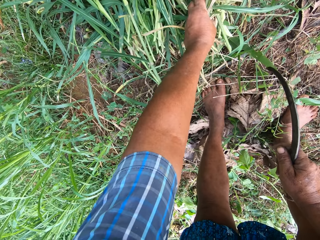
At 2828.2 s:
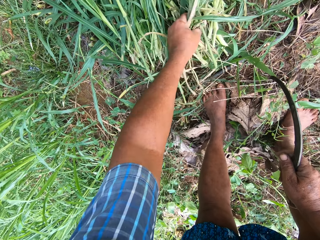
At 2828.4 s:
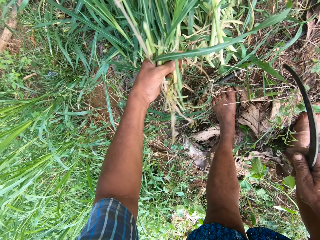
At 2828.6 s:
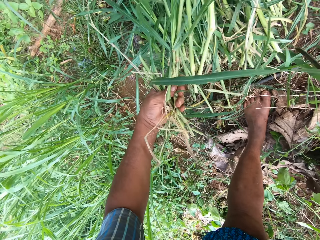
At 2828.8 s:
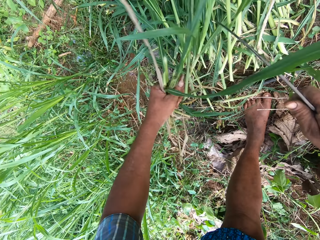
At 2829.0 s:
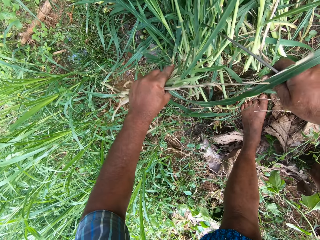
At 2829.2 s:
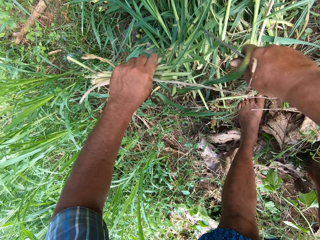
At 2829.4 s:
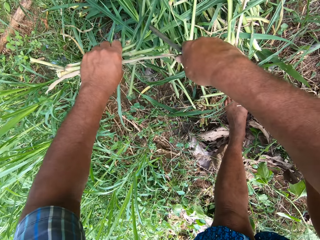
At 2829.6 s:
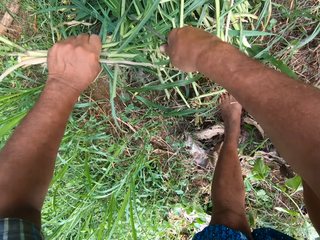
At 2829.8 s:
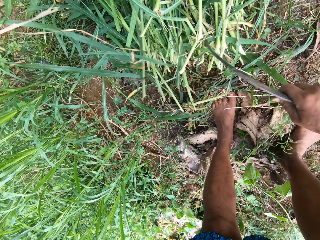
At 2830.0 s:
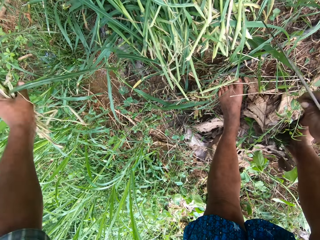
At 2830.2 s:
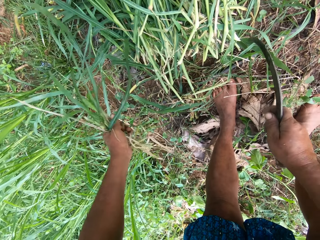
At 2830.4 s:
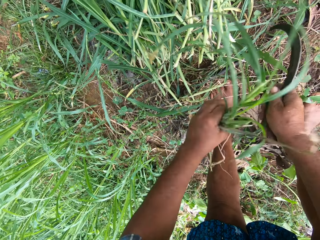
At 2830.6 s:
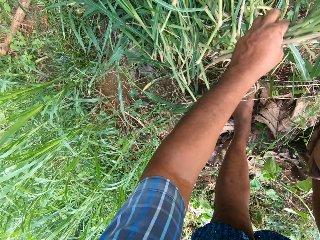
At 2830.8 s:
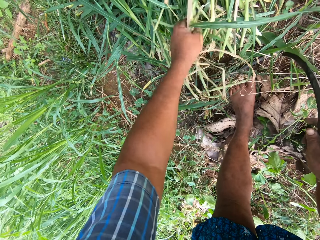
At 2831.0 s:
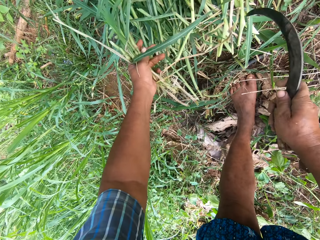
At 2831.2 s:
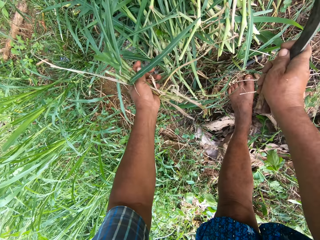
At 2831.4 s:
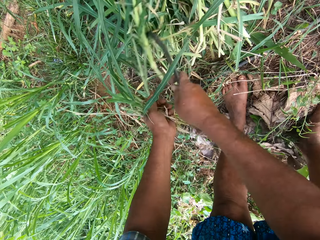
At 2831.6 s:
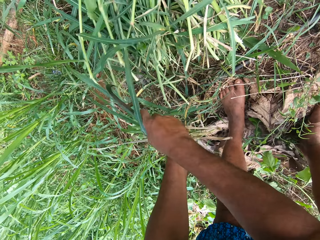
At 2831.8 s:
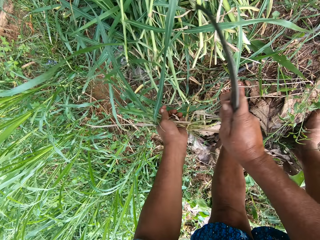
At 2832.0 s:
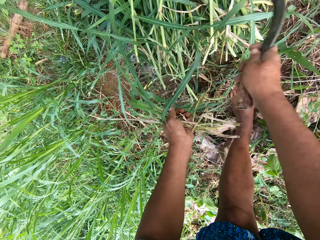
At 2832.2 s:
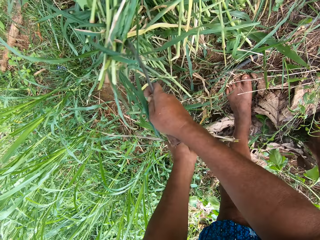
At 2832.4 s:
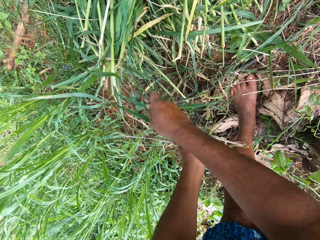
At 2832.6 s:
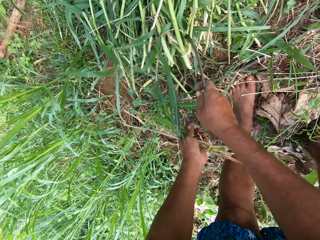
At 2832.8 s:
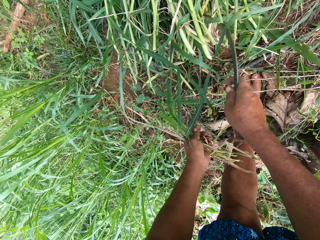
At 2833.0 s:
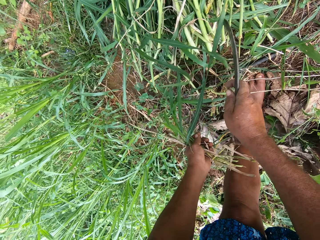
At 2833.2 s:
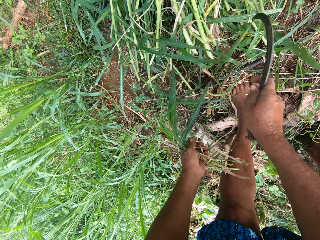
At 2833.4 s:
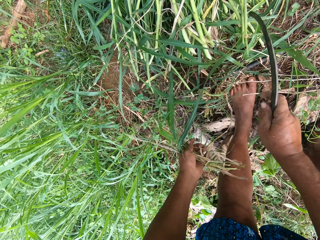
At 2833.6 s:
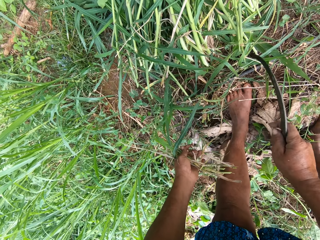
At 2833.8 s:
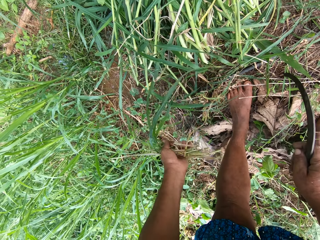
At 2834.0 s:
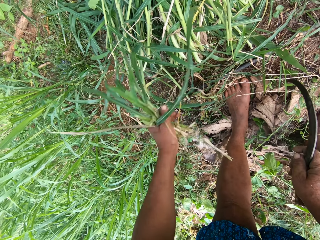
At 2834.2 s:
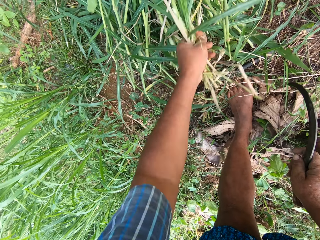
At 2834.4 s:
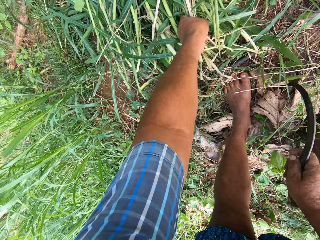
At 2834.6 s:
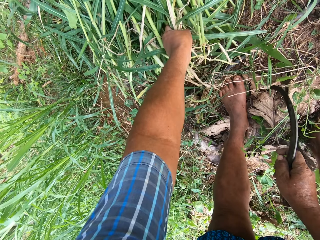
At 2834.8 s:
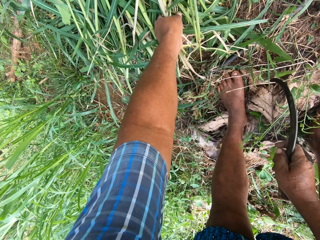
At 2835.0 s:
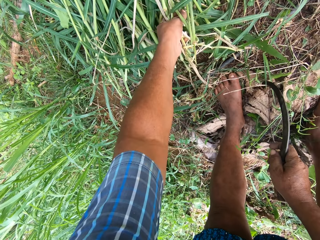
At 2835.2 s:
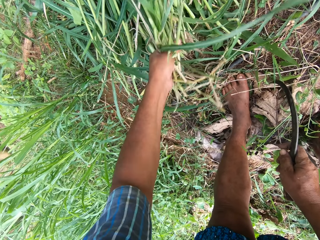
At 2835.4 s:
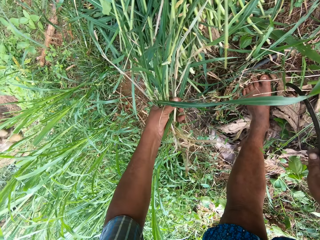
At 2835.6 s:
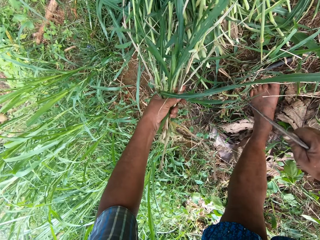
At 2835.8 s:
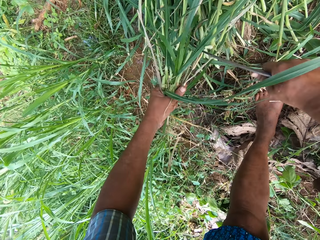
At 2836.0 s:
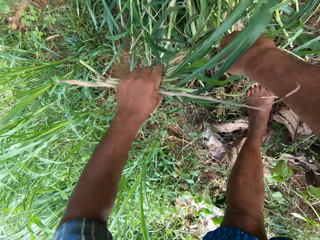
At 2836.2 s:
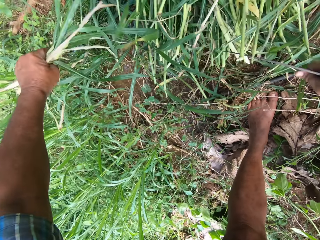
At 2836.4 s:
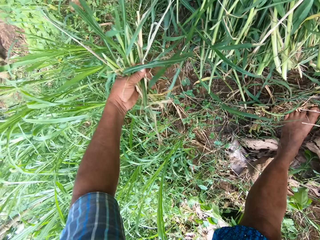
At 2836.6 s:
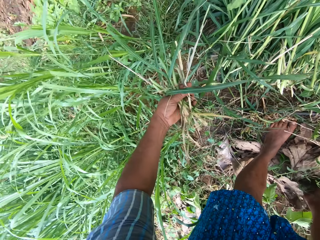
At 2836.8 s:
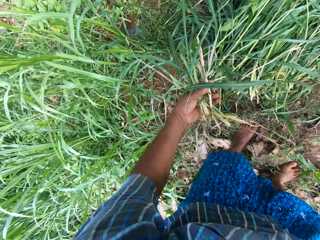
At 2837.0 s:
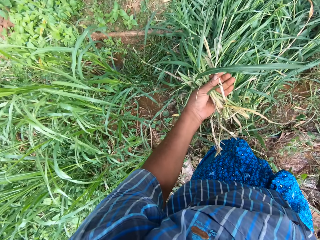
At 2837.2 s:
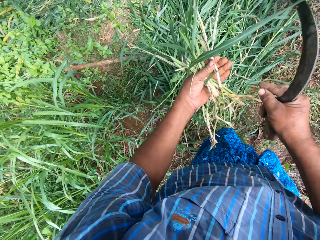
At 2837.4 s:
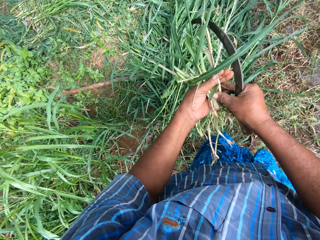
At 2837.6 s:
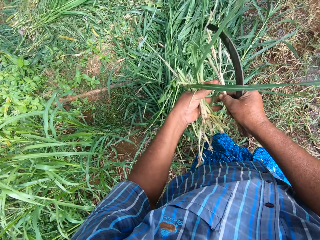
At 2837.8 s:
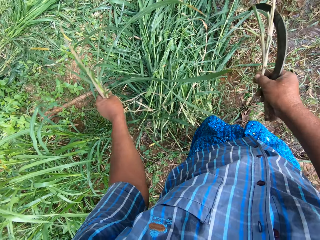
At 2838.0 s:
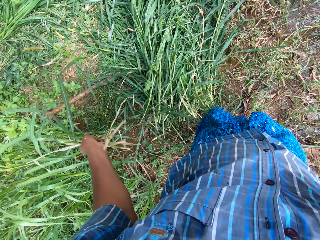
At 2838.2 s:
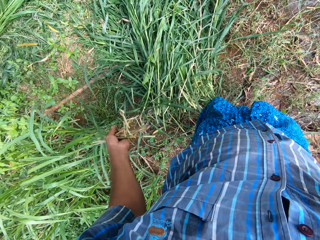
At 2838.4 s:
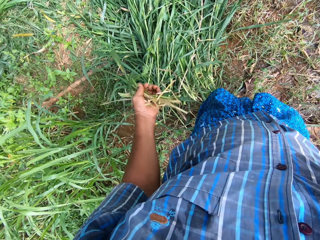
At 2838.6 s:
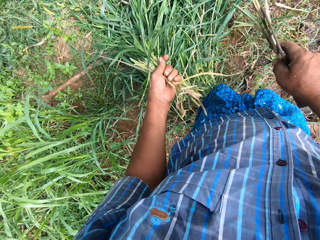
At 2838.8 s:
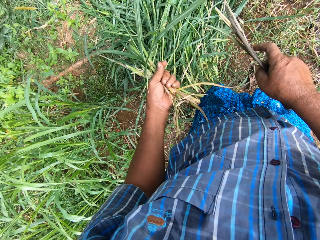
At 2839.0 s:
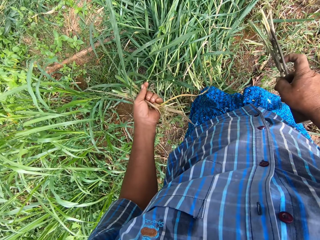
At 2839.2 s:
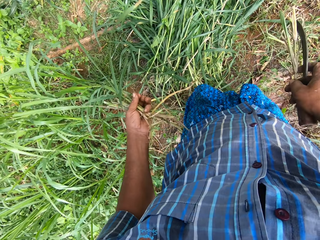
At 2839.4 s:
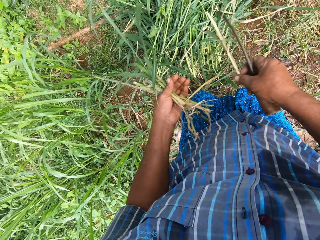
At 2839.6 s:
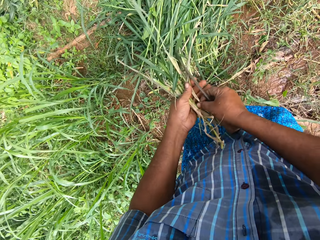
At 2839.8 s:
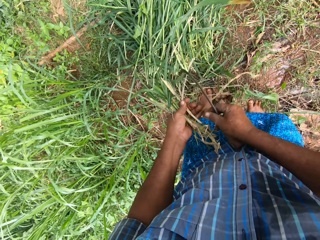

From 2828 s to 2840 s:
The camera wearer takes a plant from the pile of grass. They cut a grass stalk with the sickle. They push the Napier grass with the sickle. They take a plant from the pile of grass, cut a grass stalk with the sickle.

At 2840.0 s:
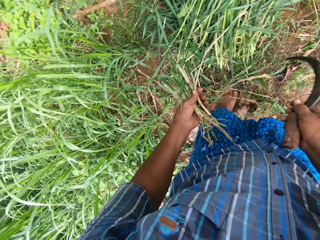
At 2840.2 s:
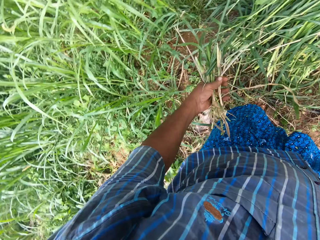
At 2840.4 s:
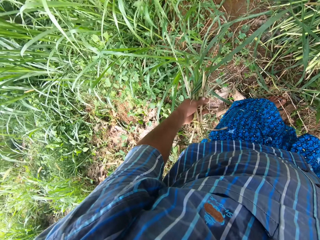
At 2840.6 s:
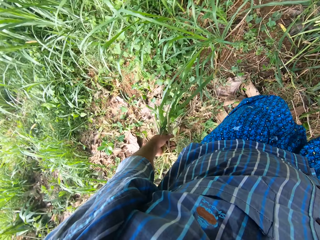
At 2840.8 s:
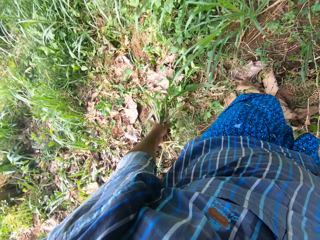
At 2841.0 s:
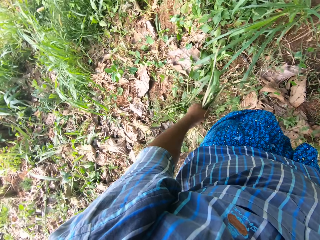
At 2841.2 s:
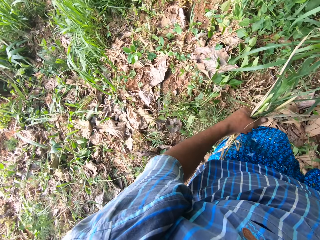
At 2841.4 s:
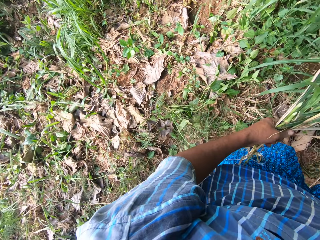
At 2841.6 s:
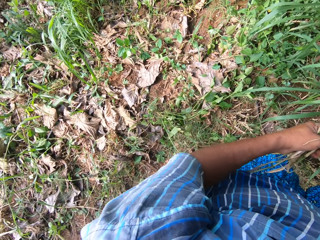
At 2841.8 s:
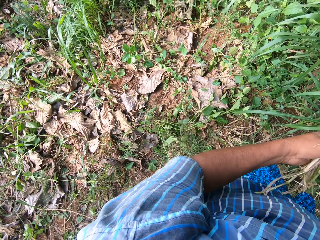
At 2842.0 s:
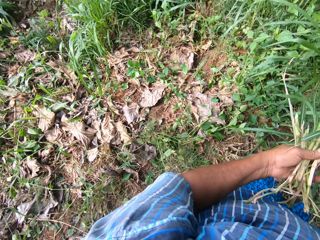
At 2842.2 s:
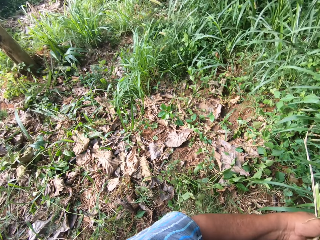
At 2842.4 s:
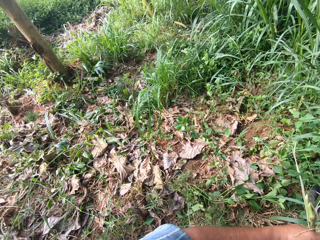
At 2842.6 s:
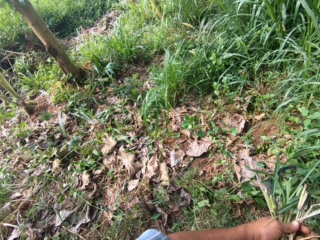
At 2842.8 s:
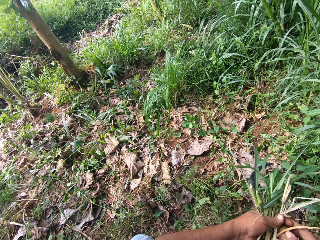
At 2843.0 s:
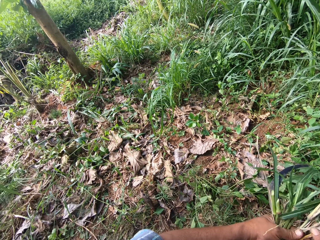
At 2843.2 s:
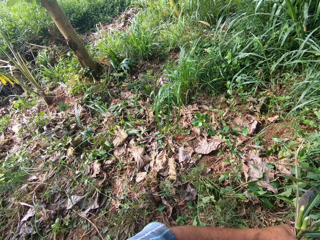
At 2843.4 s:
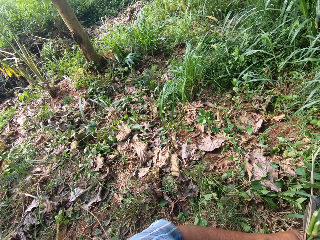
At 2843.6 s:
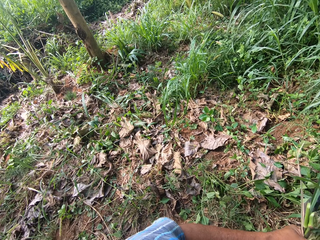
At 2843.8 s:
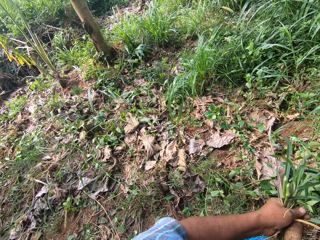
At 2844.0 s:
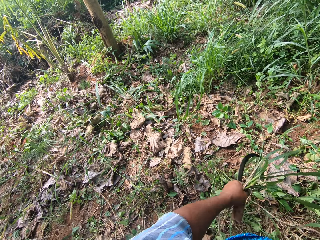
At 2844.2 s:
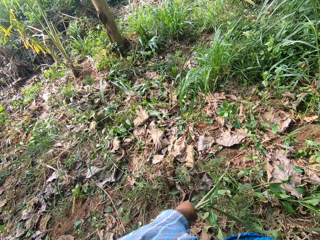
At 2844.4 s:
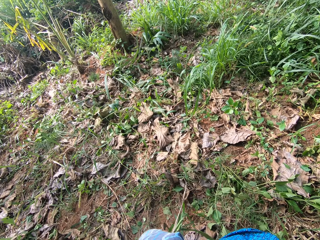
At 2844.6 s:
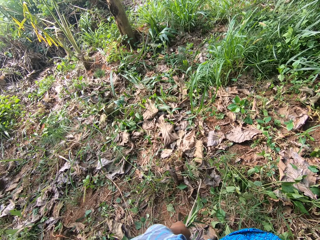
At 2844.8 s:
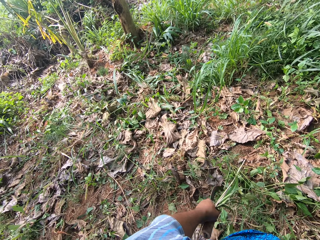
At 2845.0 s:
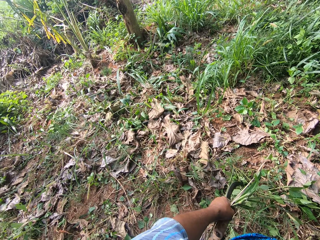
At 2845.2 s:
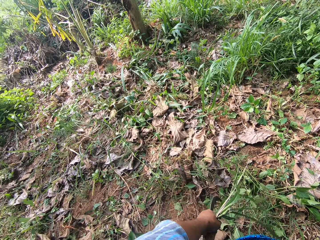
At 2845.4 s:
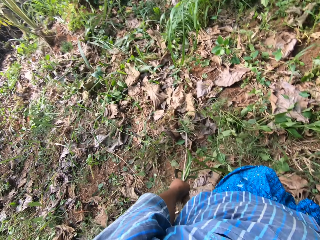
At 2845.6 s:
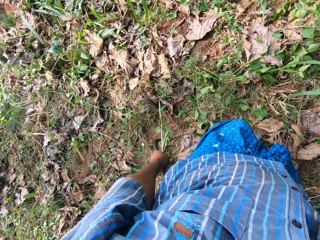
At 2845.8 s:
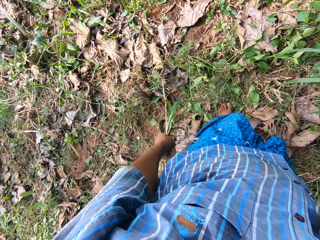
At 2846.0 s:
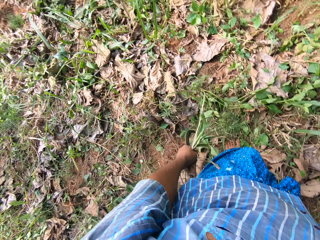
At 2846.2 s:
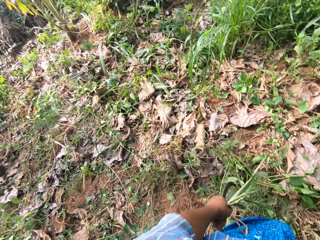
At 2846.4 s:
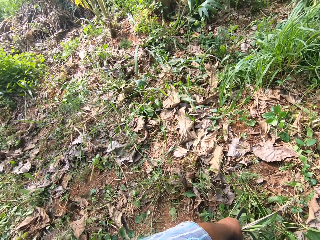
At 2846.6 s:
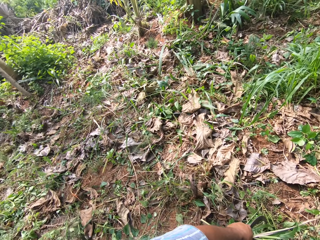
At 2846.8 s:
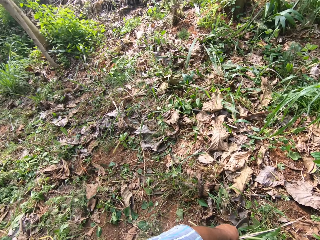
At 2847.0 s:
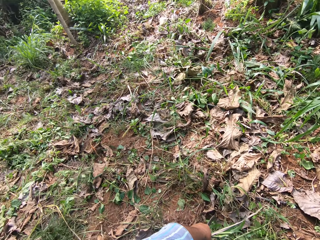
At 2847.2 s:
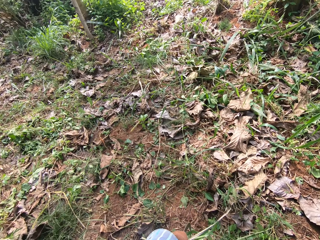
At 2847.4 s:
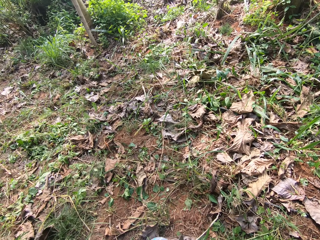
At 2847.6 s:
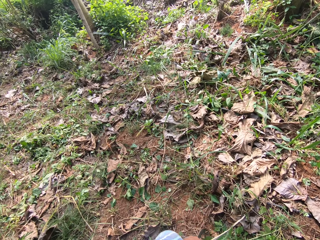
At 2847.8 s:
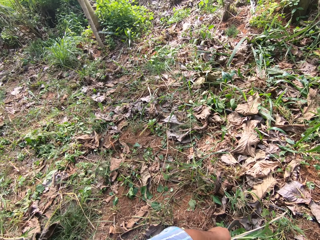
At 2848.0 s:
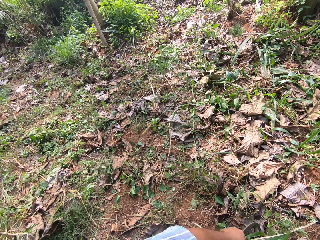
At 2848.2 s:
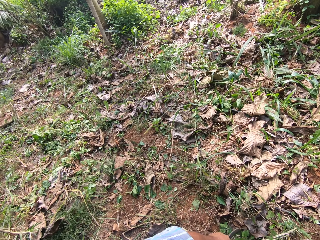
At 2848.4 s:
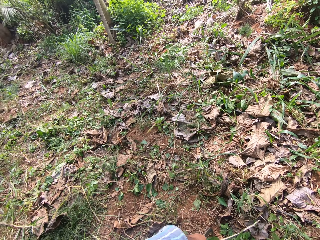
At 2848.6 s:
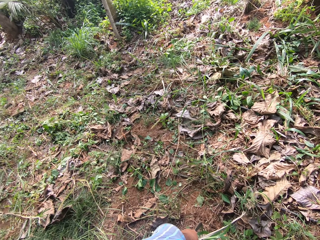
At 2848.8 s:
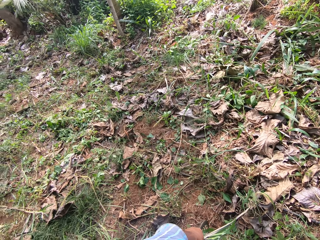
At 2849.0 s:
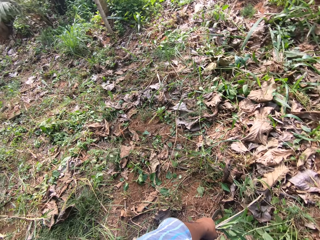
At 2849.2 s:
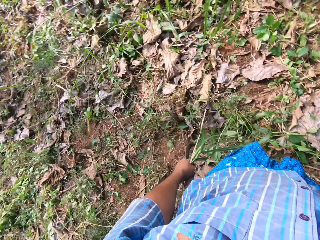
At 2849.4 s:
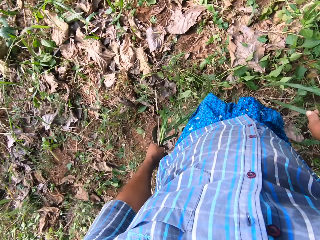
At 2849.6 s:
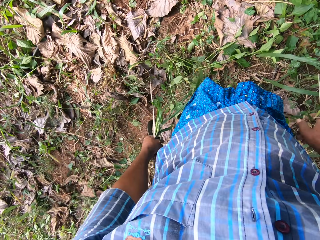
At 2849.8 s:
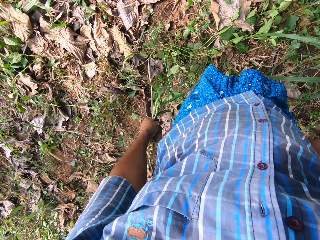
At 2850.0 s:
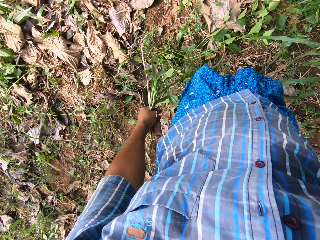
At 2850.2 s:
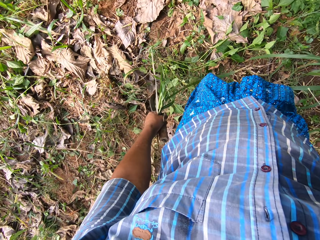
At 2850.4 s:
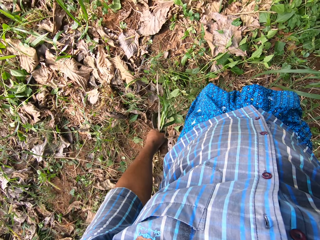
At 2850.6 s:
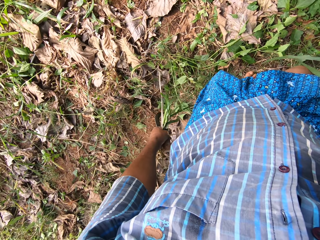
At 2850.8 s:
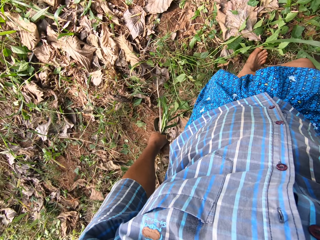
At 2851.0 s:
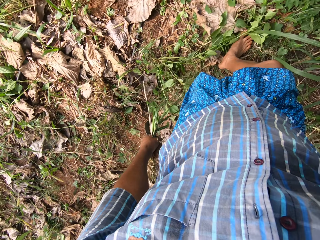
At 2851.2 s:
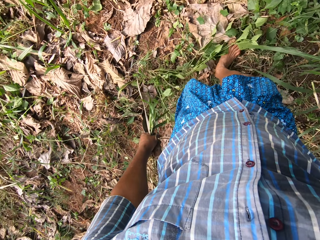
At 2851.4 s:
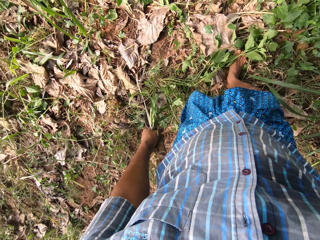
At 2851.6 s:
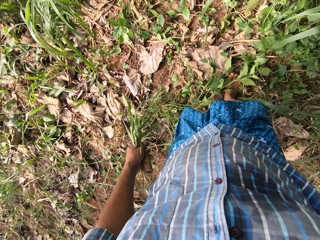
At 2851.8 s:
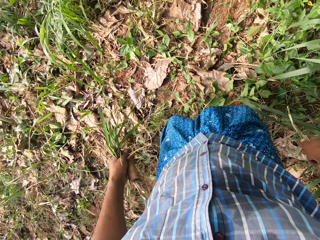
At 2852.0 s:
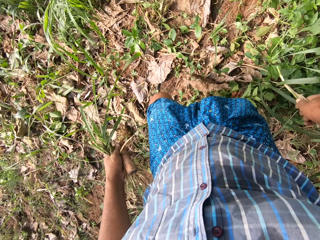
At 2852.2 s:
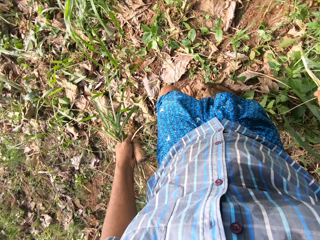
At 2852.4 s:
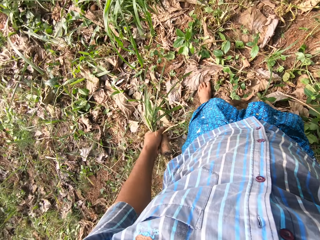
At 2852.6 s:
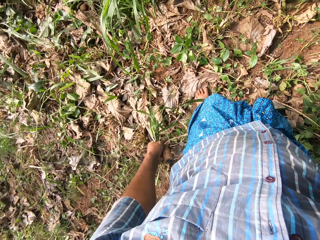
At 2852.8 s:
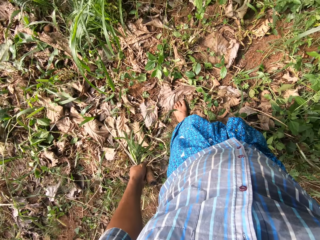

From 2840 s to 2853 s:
The camera wearer looks around the farm.
